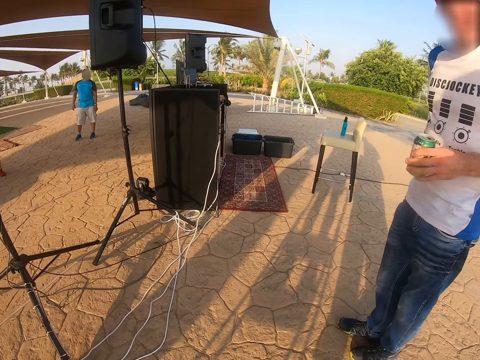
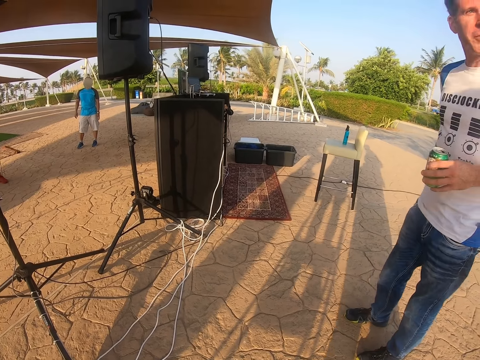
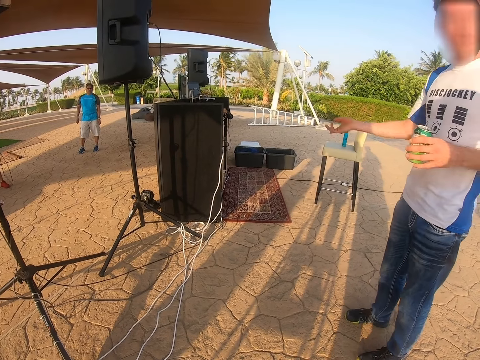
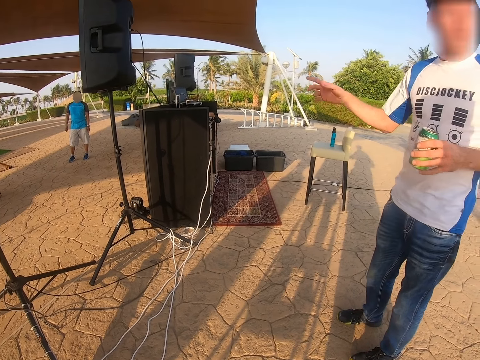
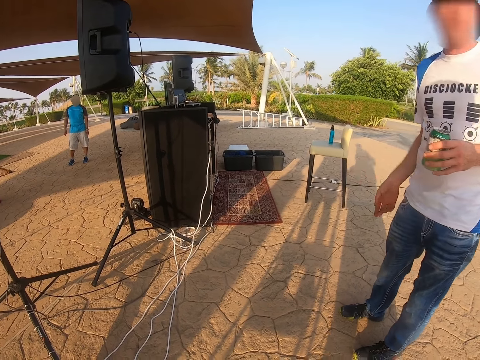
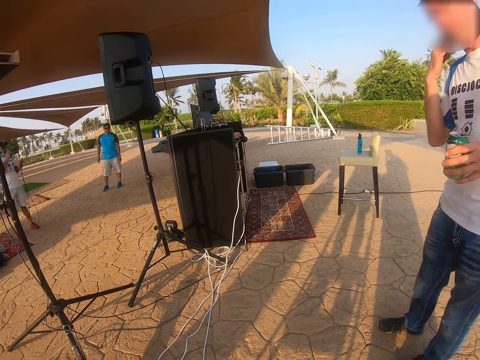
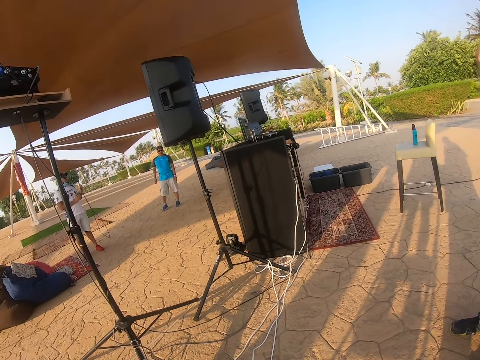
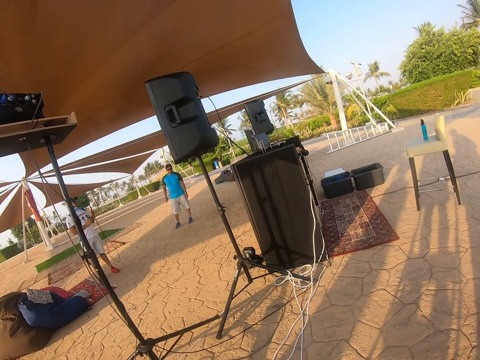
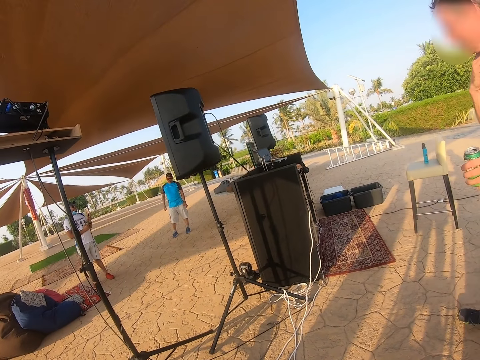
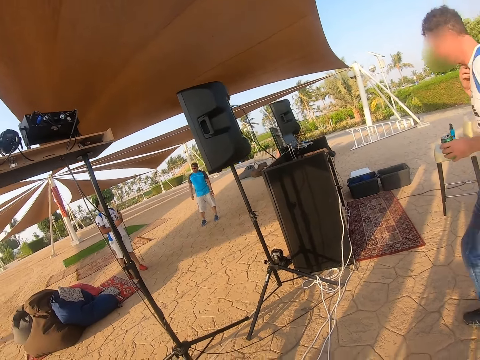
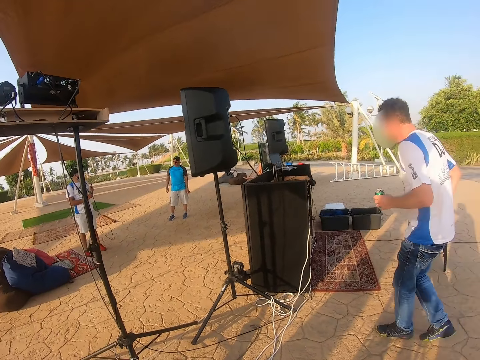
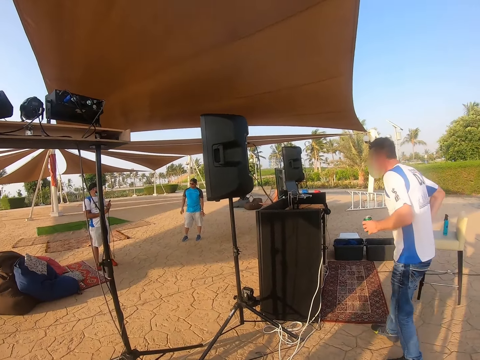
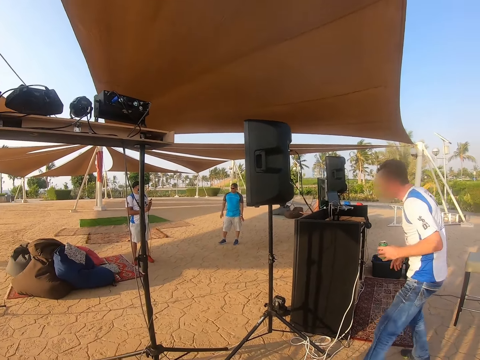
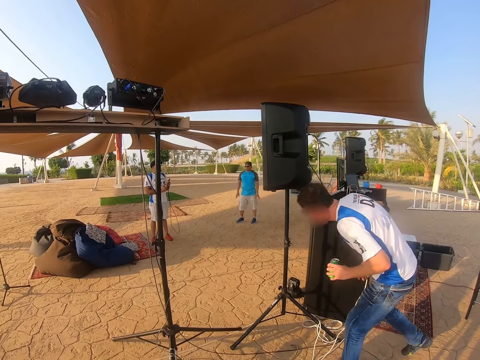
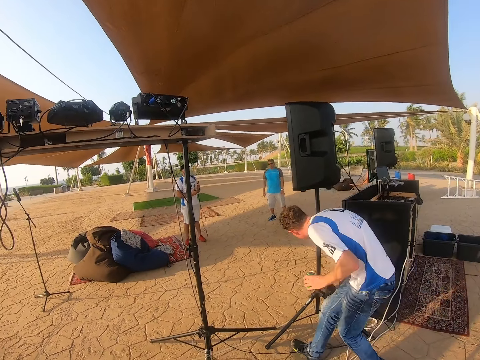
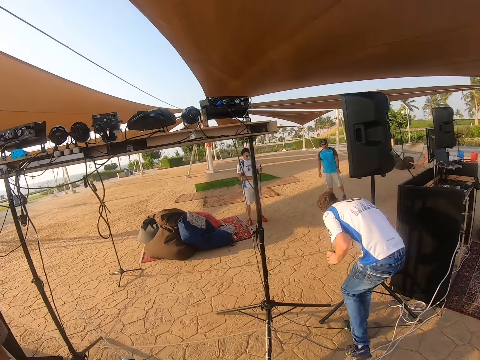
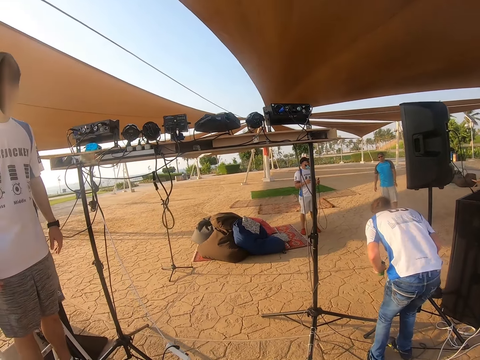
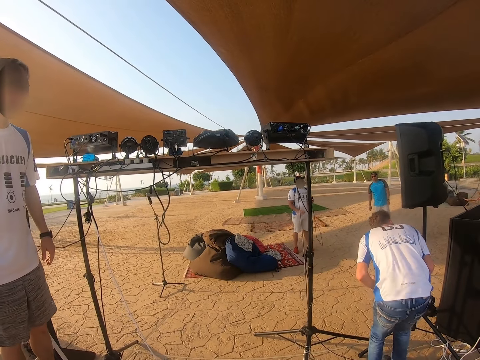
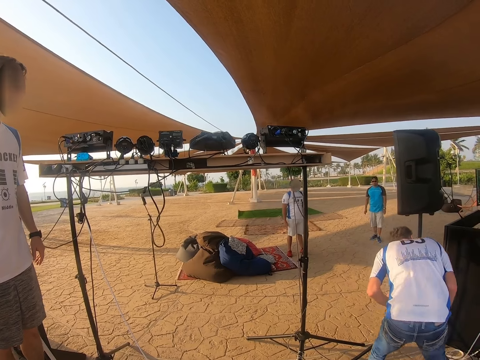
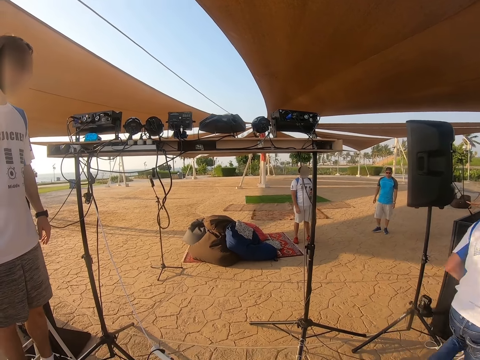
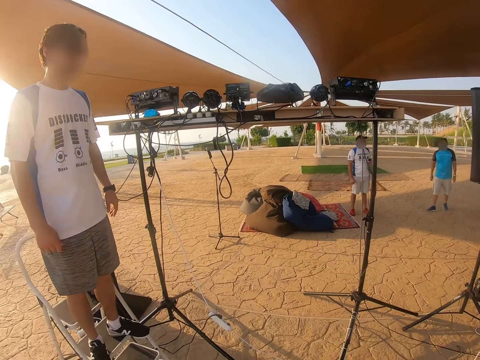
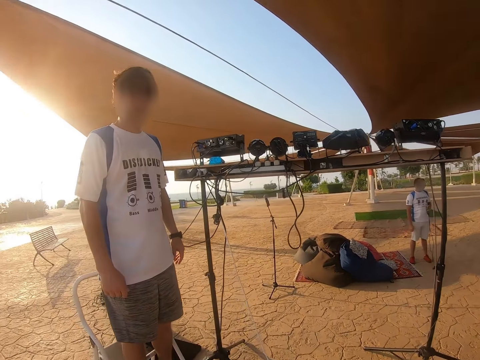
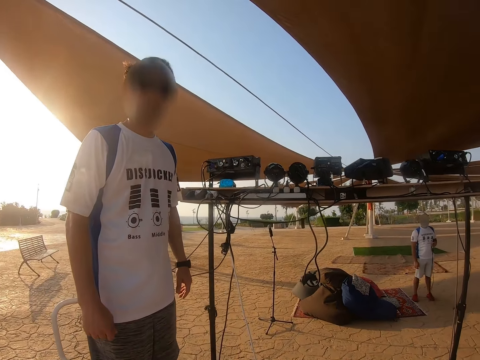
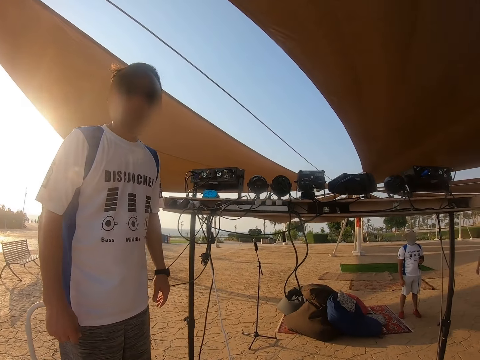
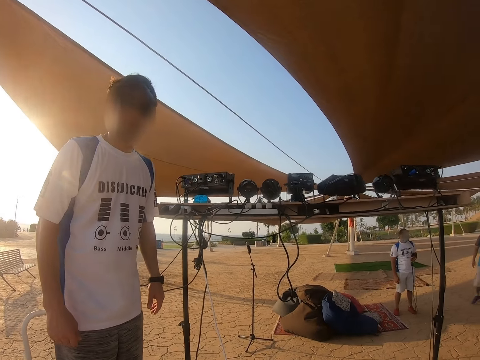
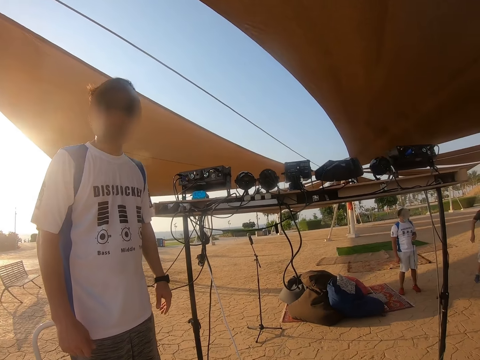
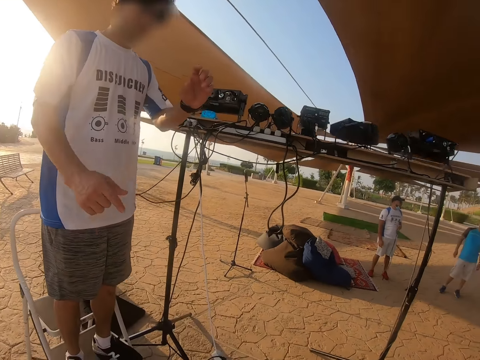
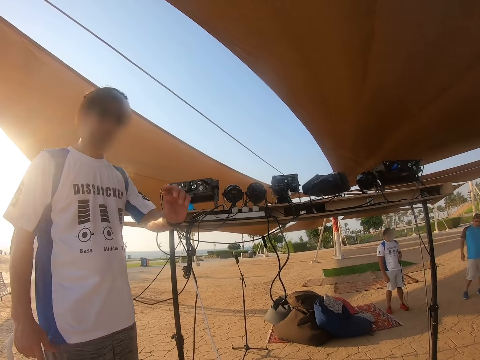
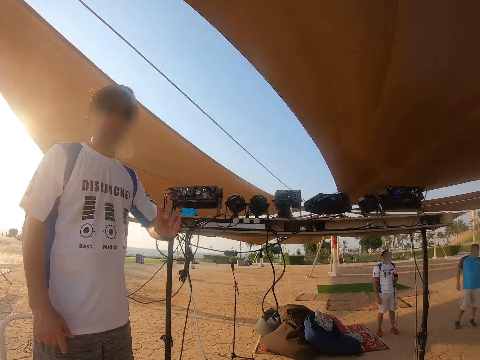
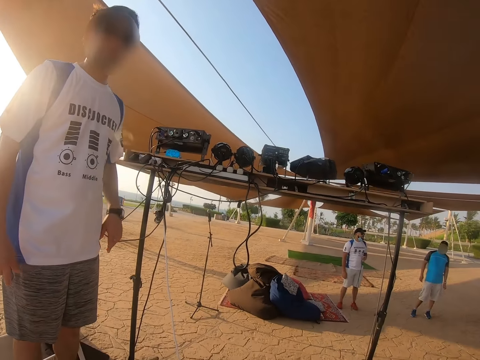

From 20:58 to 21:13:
A man walks towards the table and checks the speaker. Another man interacts with the camera wearer. The camera wearer looks at a man.

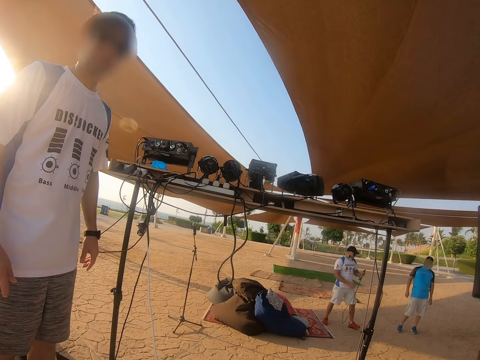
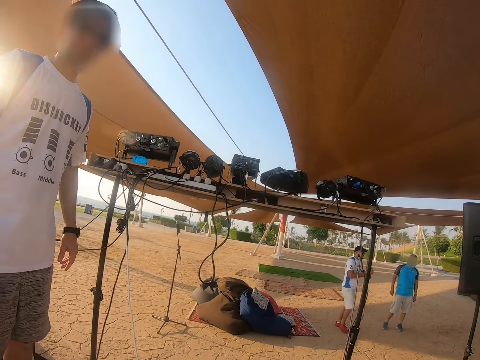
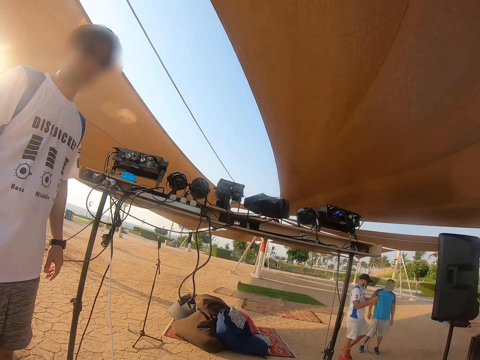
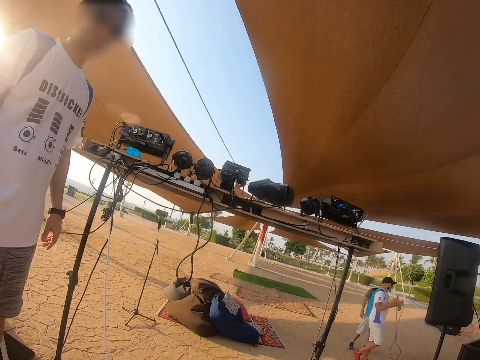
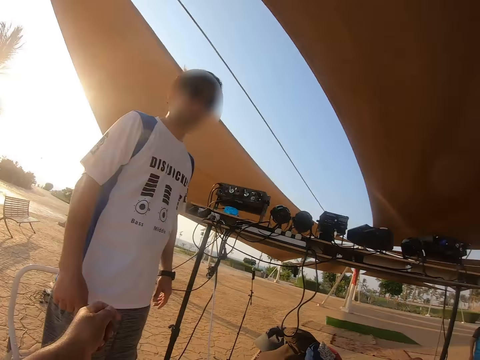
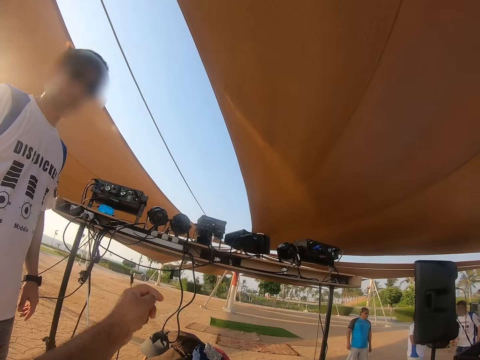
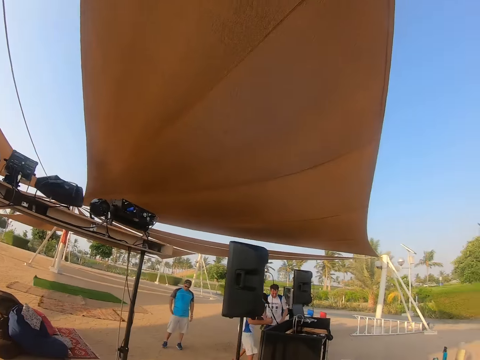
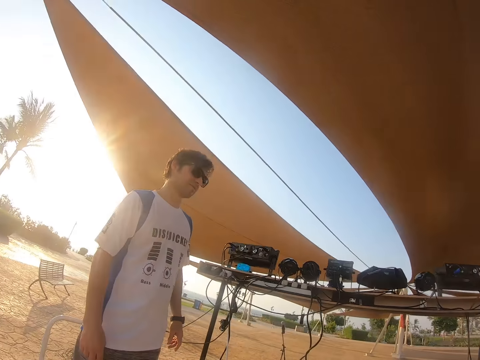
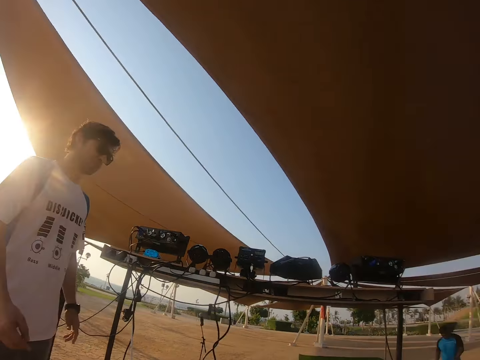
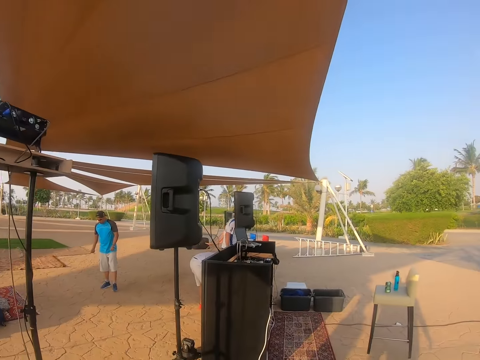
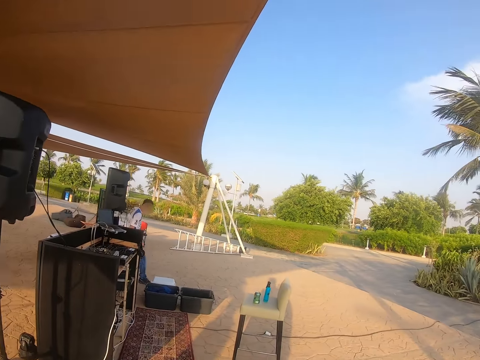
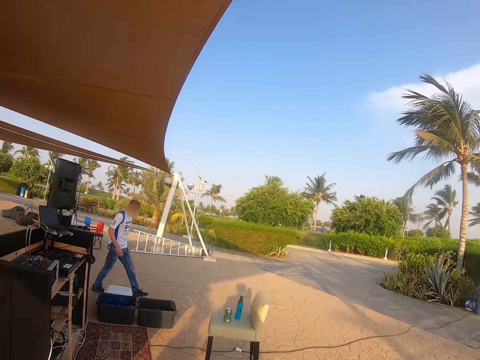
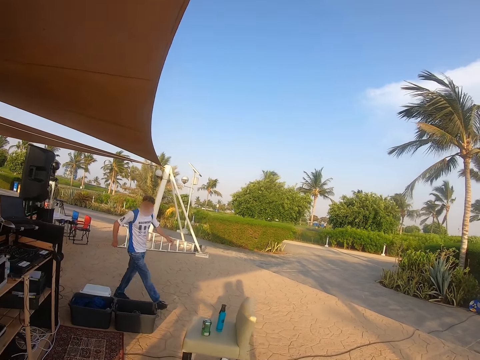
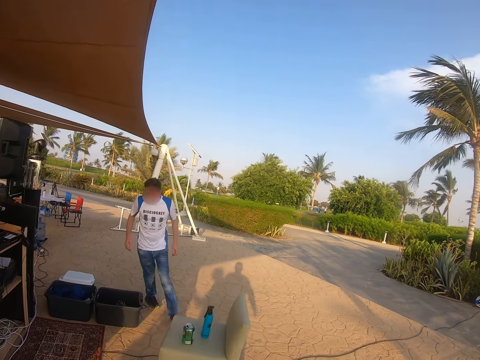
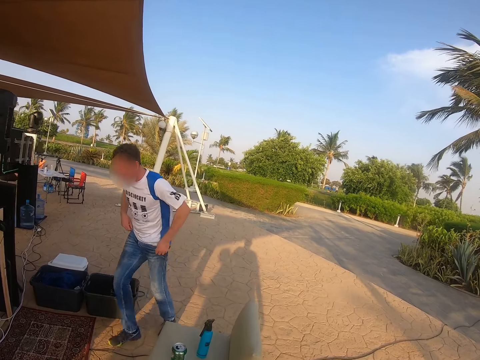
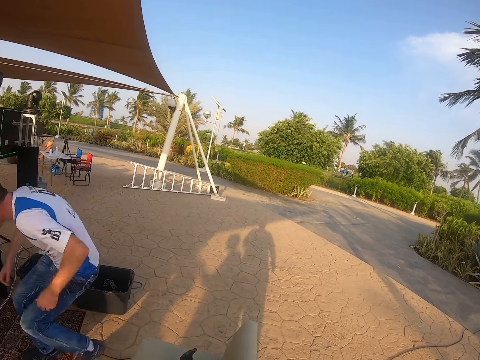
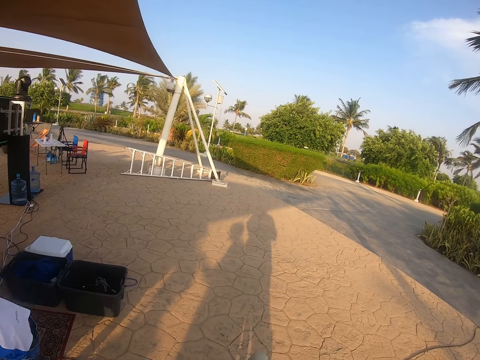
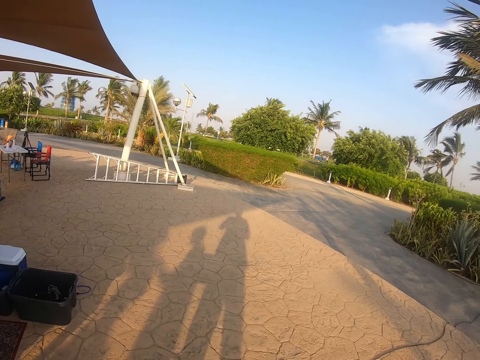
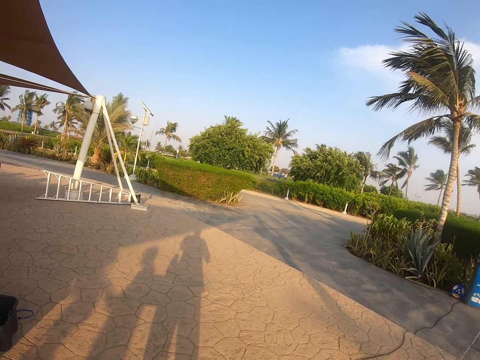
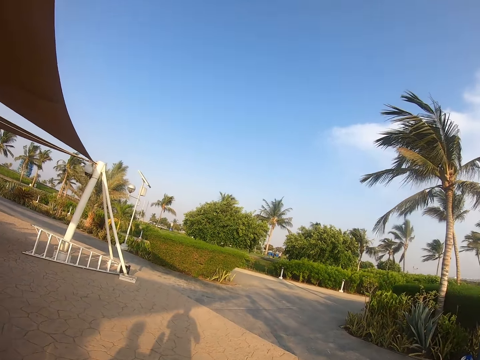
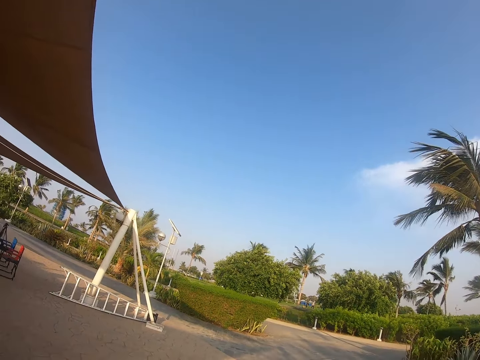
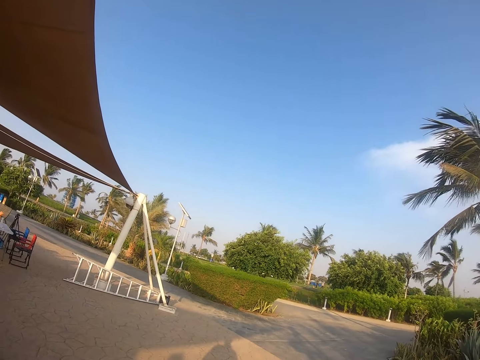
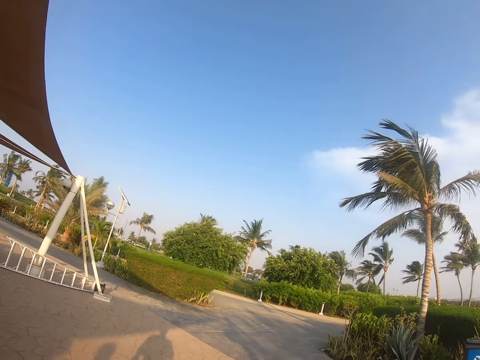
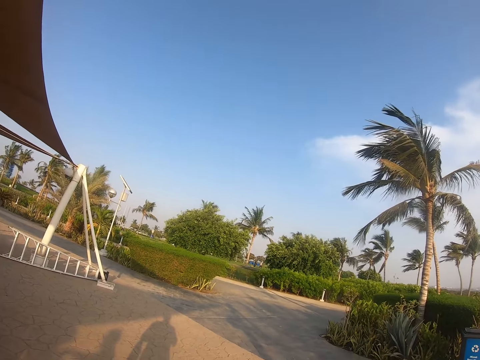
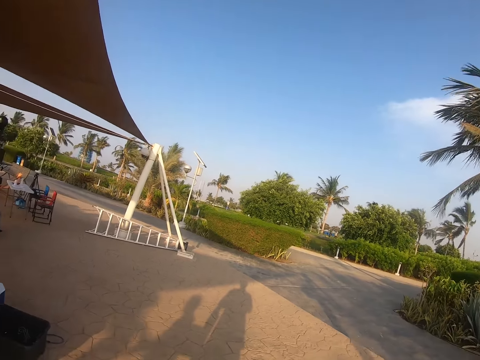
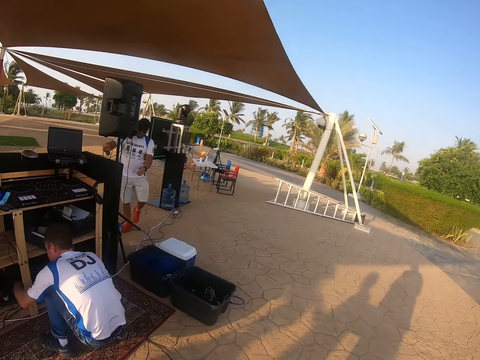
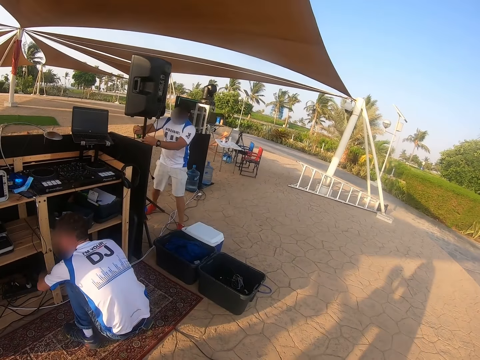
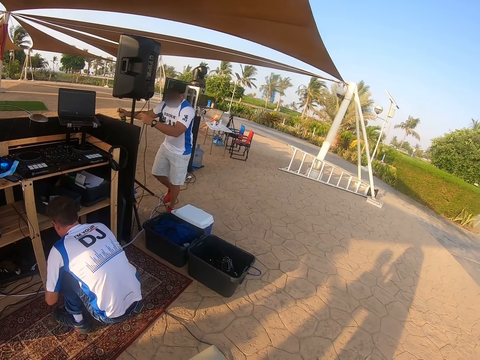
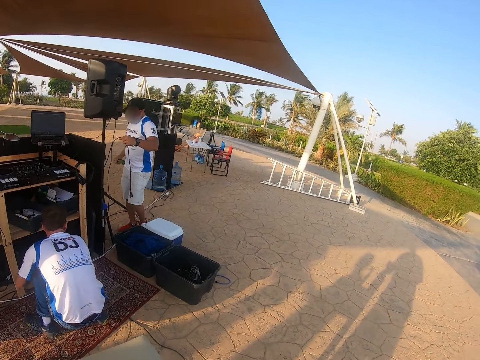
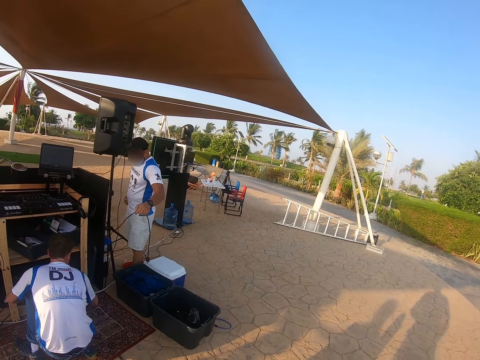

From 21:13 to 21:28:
A man walks around. The camera wearer interacts with another man. They move the hand, look around, and walk toward the table. A third man walks towards the table and bends down. The camera wearer looks around the compound and walks around. The first man checks the cable.
